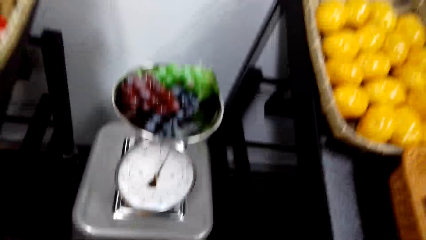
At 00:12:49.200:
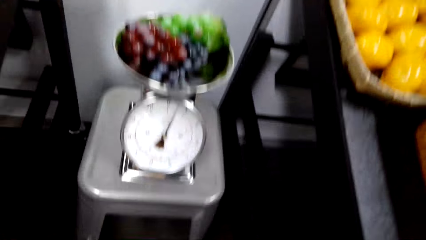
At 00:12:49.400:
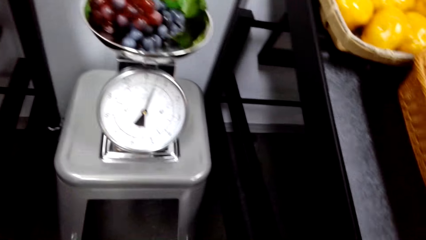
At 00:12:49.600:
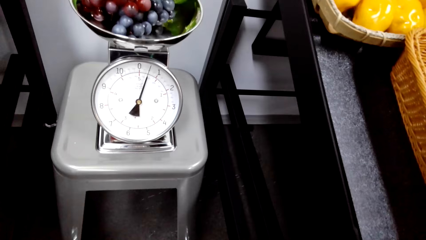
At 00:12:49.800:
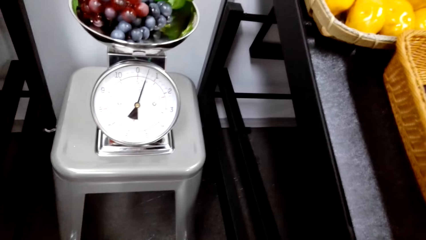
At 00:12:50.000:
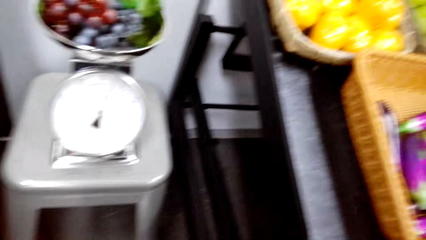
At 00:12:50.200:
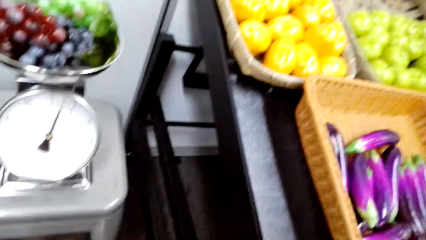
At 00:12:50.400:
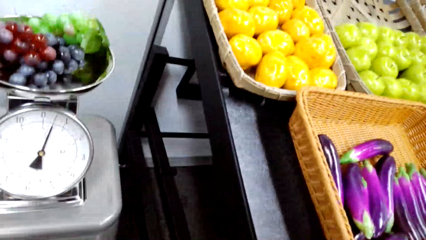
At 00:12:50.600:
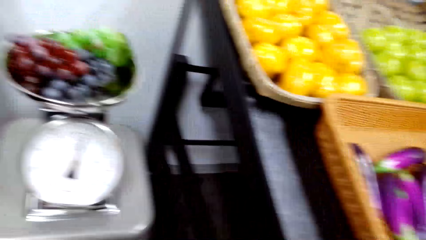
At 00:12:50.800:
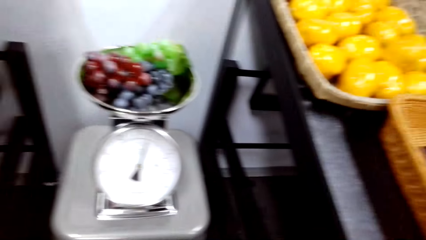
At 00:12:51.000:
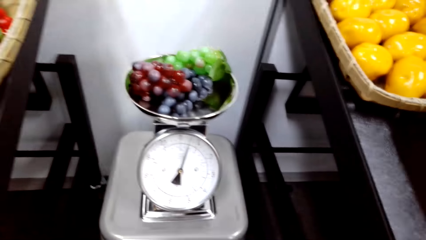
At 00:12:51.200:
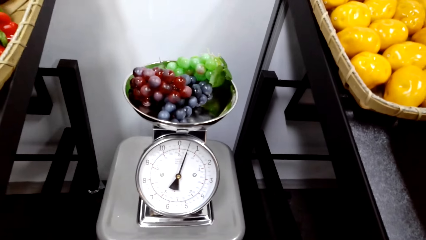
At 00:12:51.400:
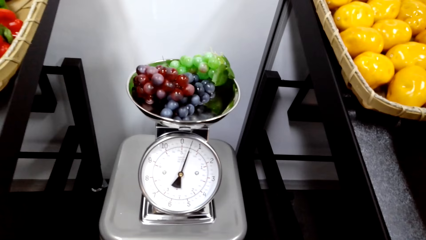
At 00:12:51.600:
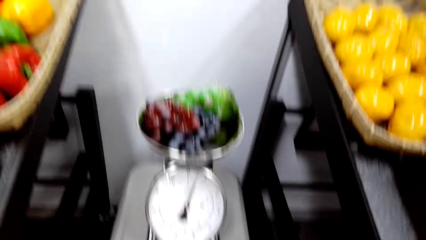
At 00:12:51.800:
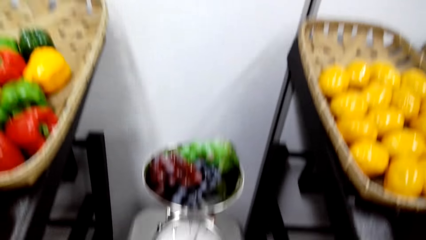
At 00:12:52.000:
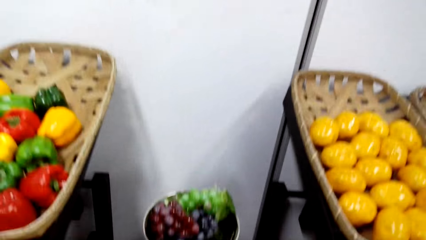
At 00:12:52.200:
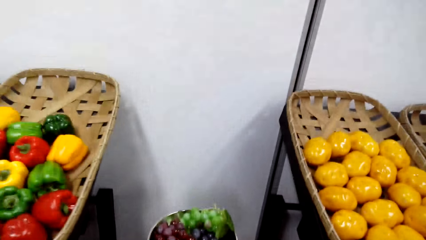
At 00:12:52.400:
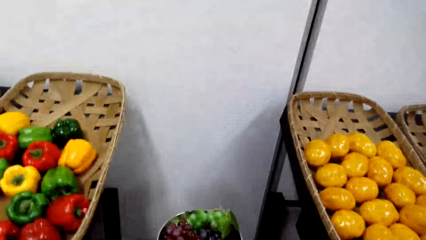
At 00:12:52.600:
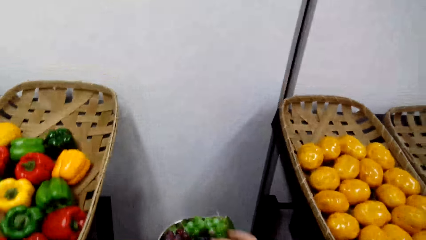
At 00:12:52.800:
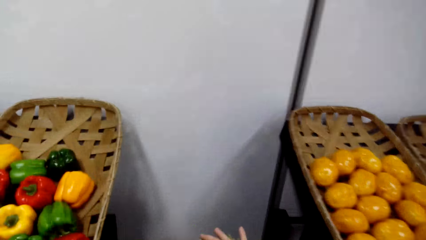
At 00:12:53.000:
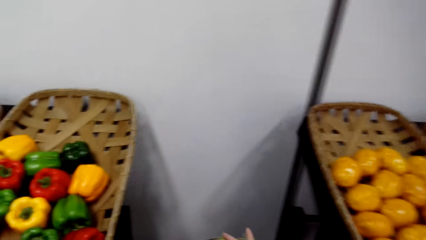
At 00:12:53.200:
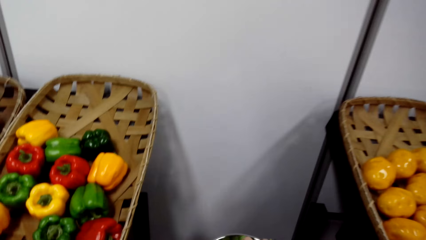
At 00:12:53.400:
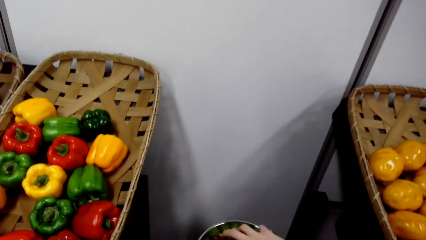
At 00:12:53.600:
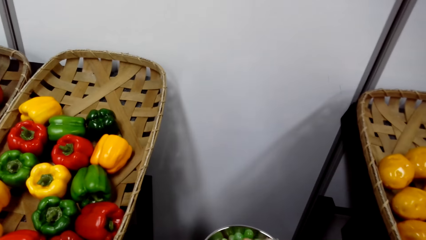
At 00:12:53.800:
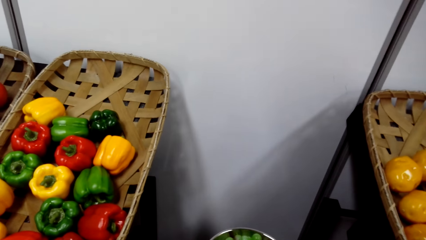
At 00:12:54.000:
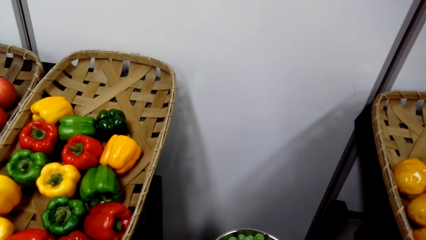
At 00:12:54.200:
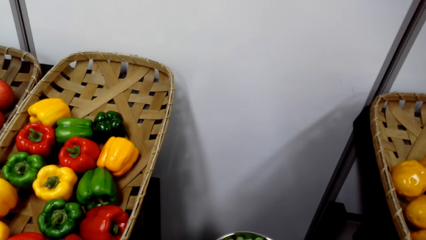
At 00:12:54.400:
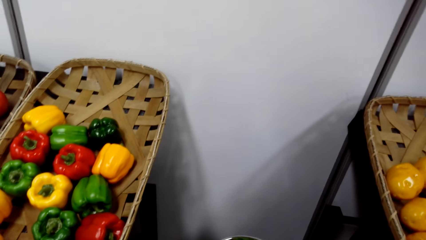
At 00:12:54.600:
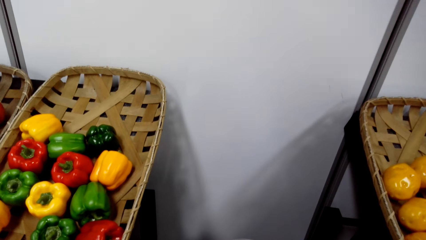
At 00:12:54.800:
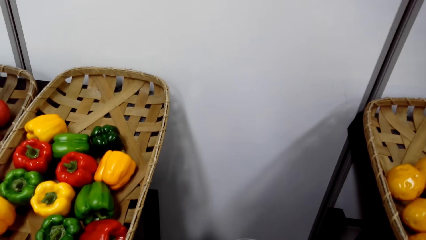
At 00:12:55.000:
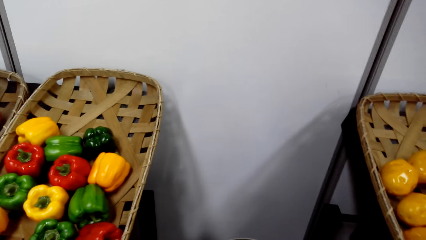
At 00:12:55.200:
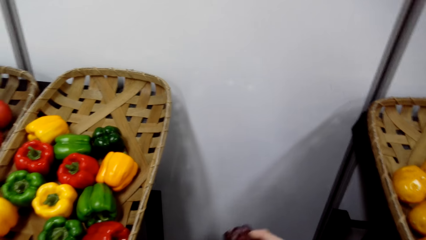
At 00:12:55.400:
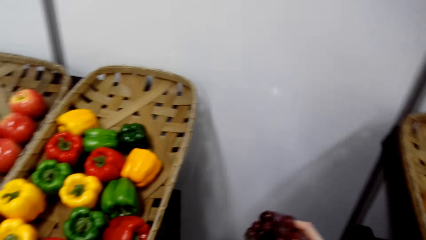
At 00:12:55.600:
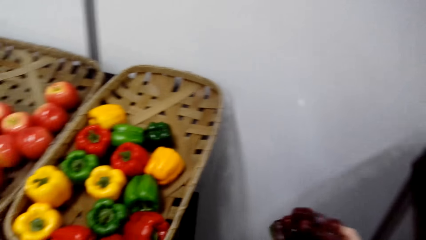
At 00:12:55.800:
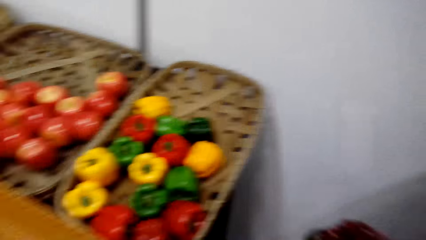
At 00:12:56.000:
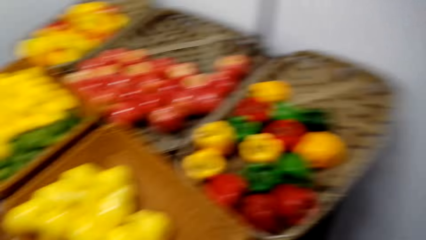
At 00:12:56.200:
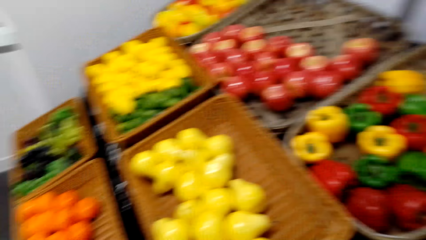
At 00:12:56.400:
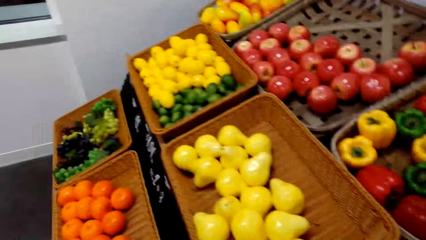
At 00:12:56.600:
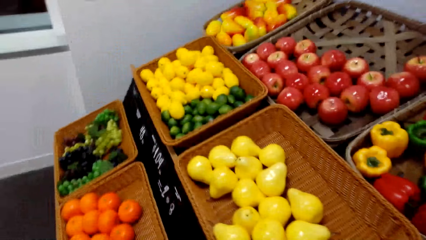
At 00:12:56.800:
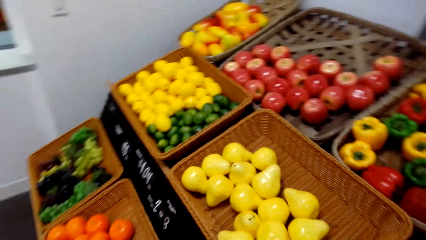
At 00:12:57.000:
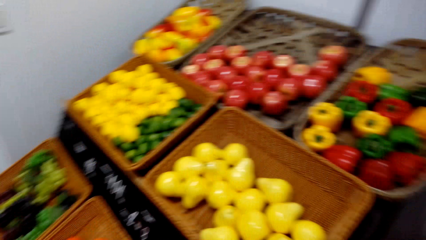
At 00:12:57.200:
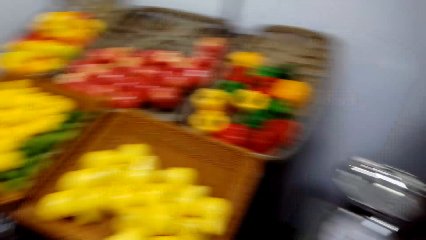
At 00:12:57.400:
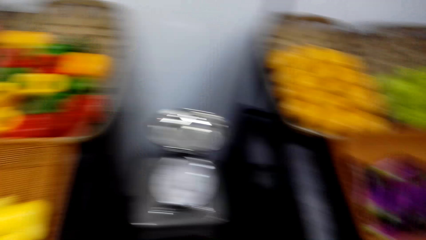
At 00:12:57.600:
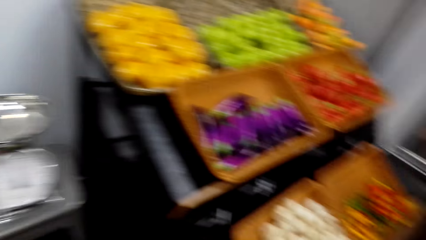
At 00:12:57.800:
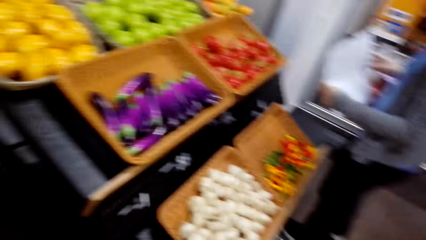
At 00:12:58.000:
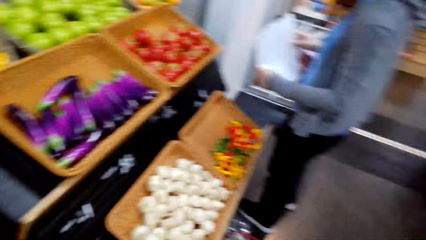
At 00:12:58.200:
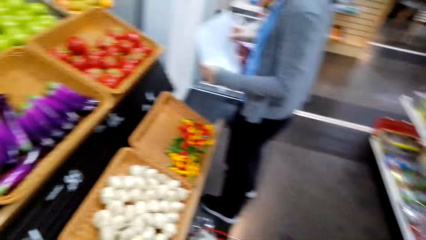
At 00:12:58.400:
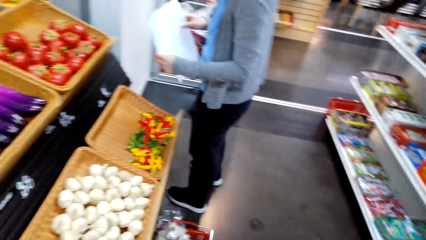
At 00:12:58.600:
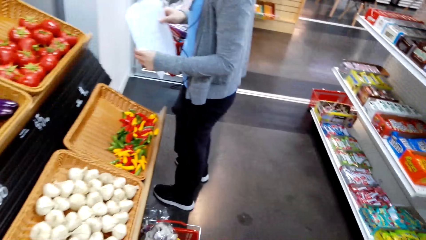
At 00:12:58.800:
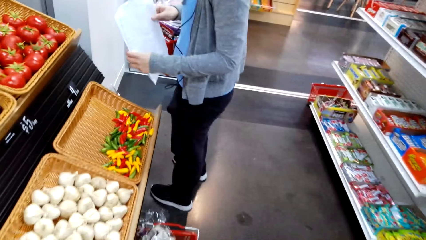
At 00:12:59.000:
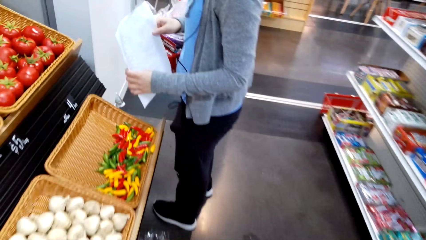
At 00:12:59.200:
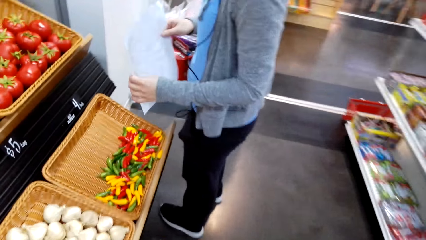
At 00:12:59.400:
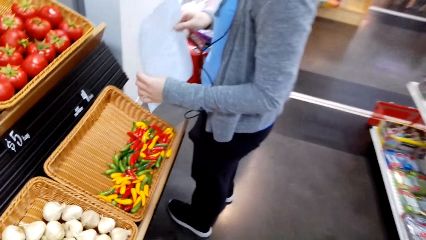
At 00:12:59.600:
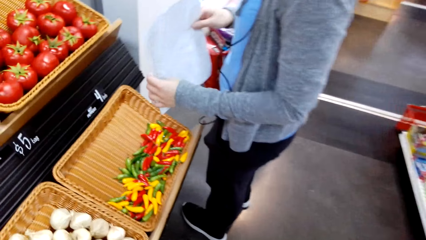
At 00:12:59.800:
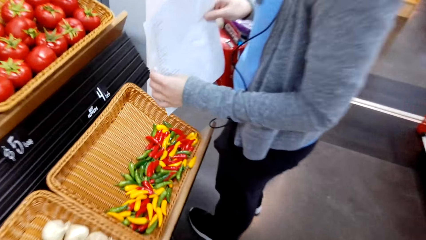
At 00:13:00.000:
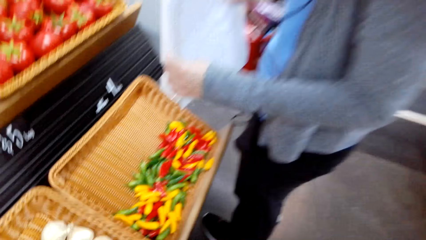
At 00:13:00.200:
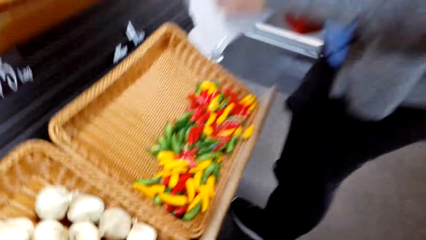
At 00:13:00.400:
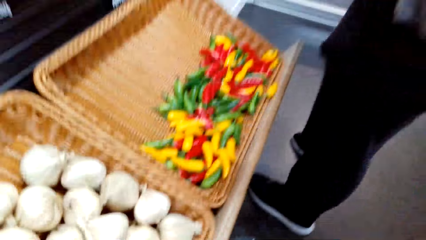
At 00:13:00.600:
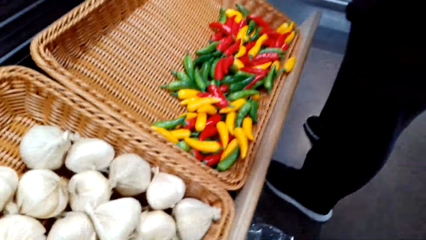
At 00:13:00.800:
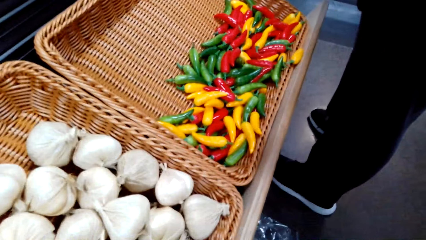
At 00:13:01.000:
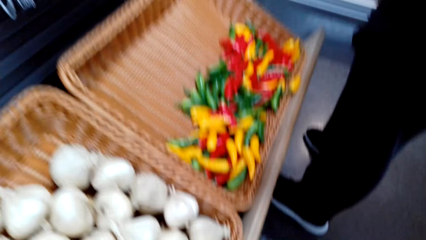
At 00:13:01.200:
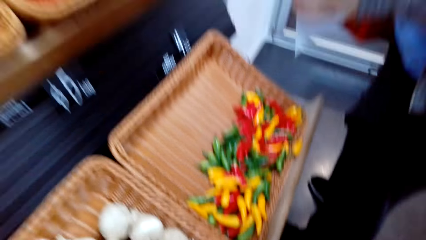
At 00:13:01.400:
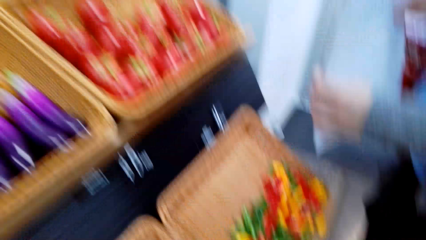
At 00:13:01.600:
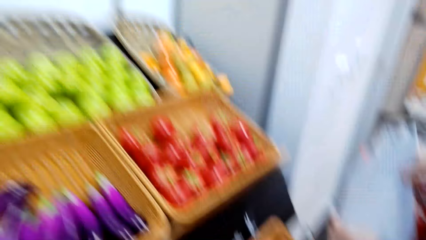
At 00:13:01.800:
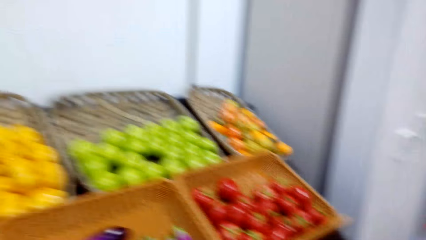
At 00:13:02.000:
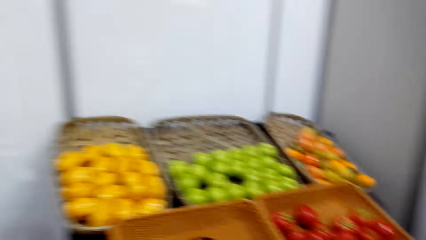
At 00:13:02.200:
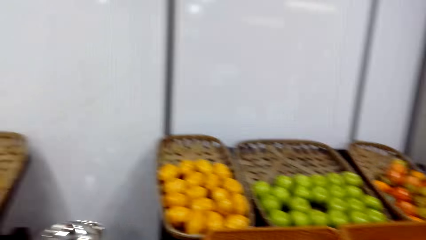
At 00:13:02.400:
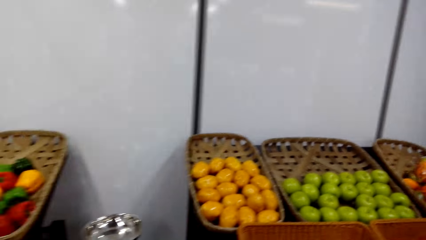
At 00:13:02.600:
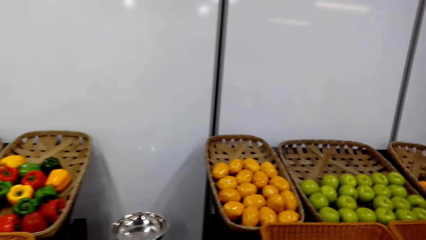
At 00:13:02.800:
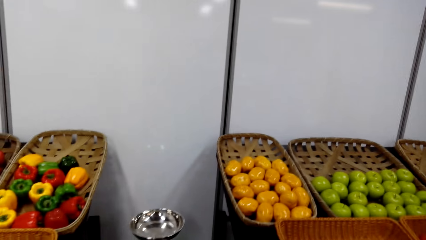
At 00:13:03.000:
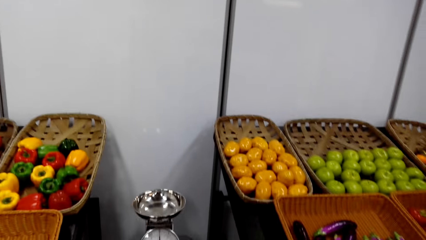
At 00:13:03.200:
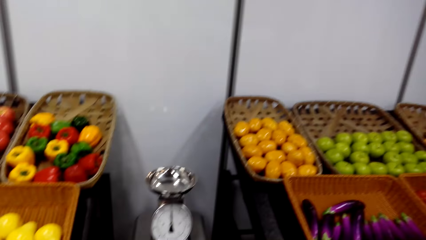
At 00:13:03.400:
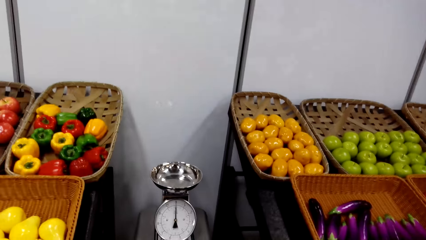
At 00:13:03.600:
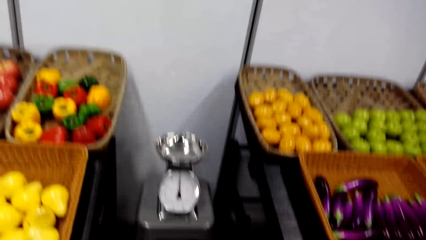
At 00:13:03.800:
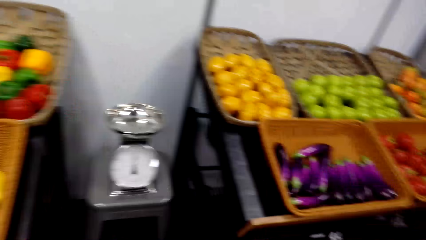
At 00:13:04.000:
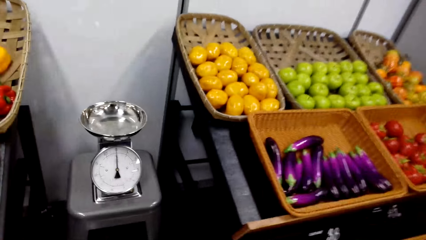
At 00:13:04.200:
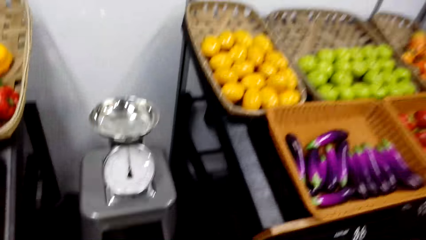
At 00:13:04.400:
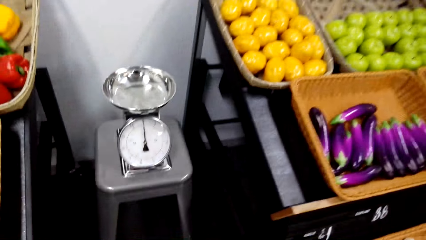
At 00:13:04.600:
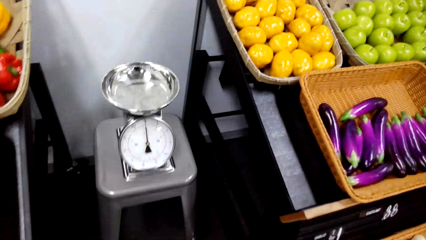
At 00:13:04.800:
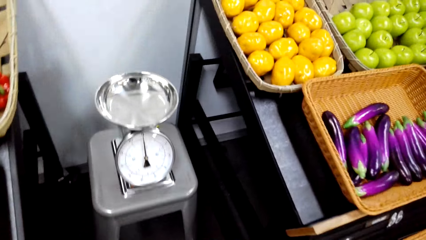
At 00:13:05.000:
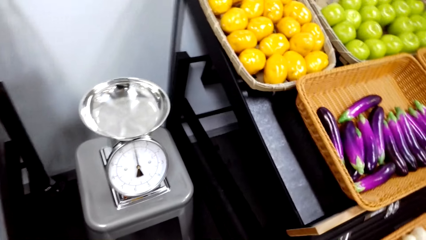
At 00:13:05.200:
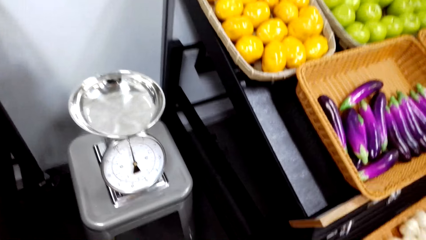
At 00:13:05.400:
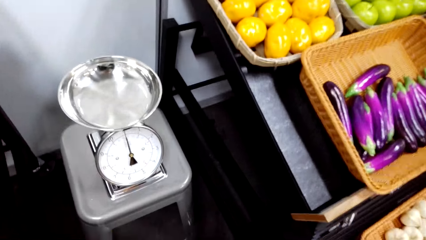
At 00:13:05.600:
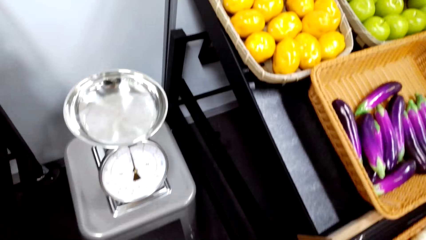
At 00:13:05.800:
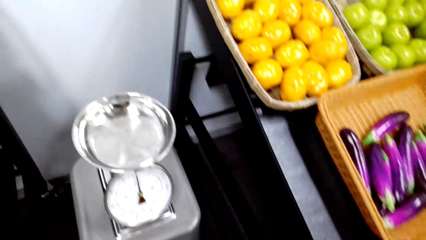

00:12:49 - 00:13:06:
The camera wearer views the scale readings on the kitchen weighing scale. They remove the grapes from the kitchen weighing scale. They look around in the supermarket. A woman holds a paper with both hands. The camera wearer bends towards the supermarket basket or the garlic. They walk towards the kitchen weighing scale.
